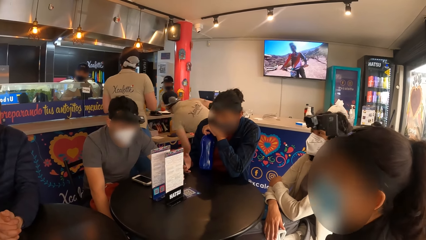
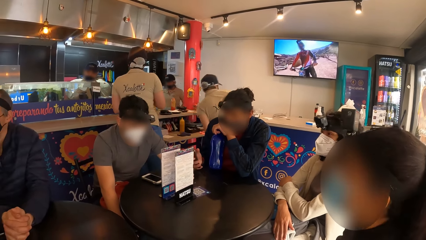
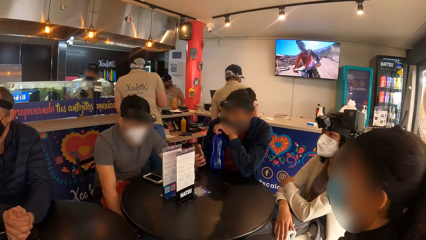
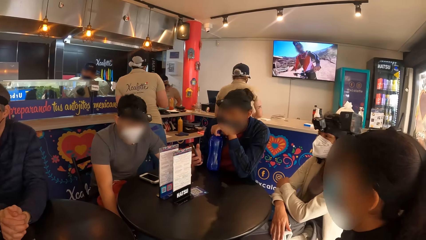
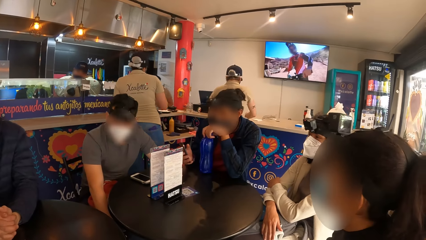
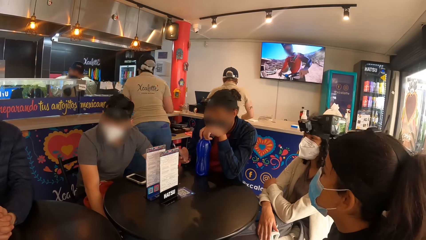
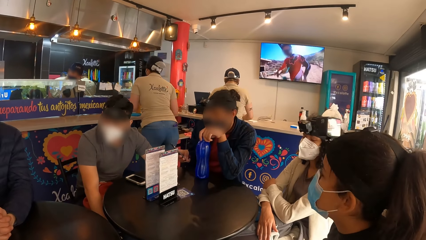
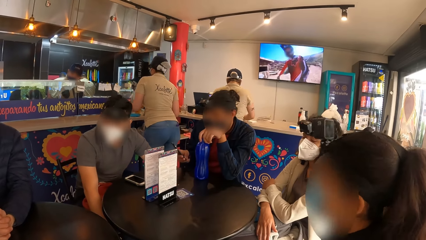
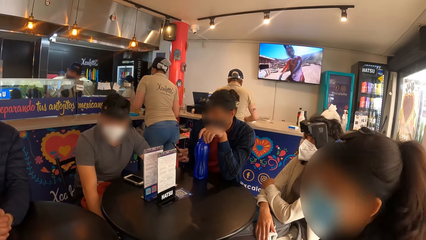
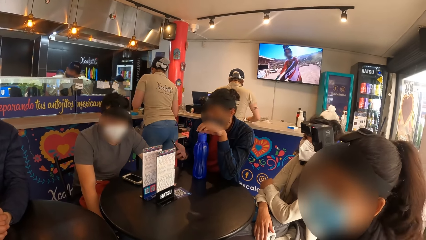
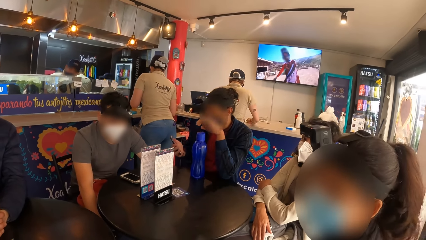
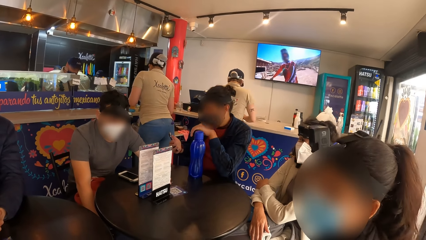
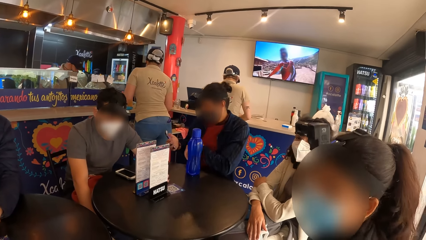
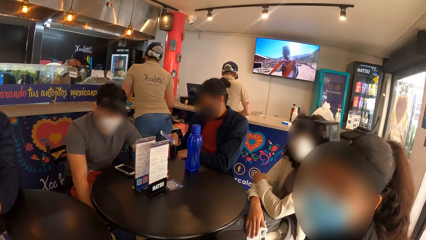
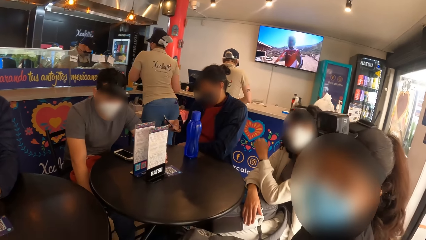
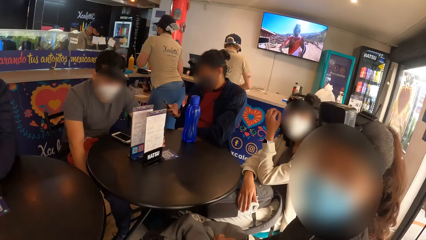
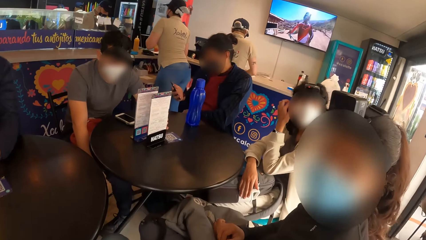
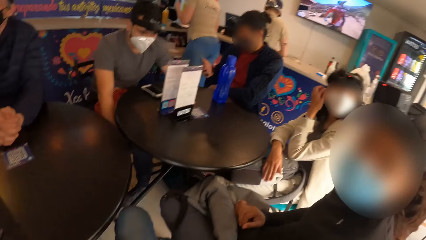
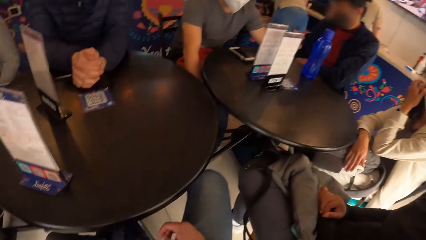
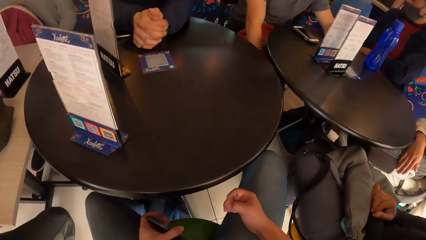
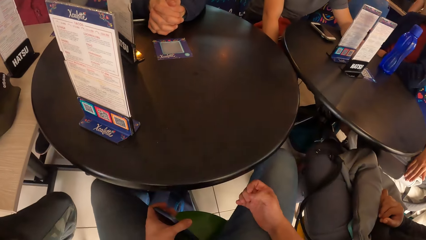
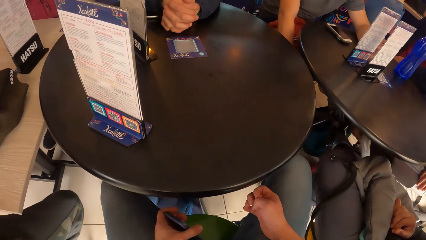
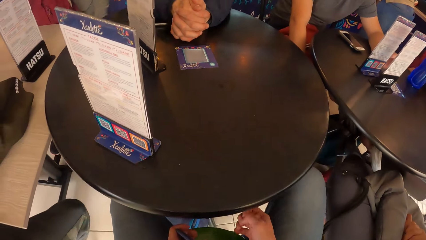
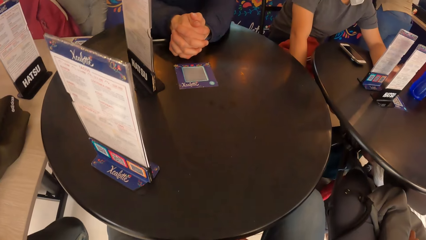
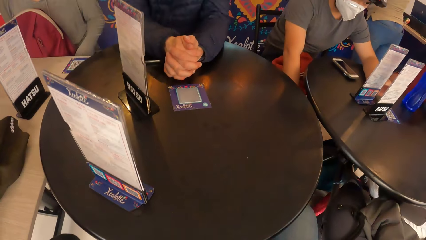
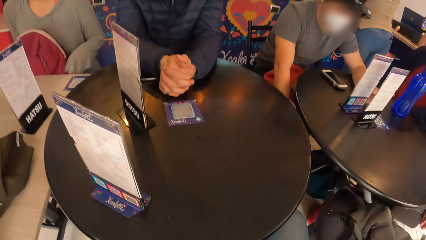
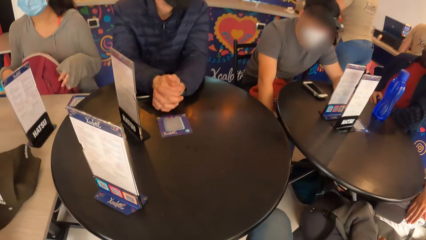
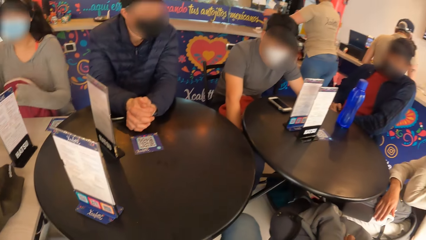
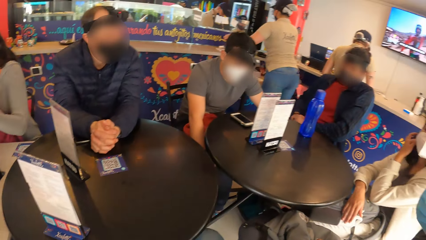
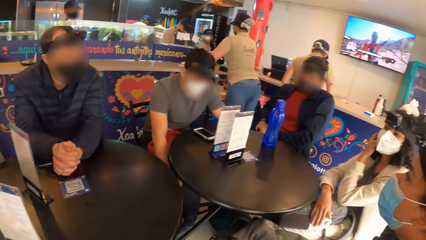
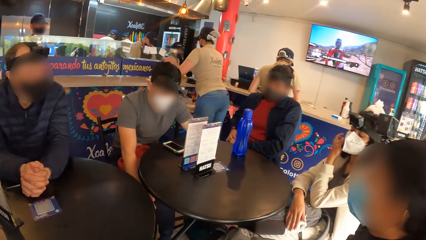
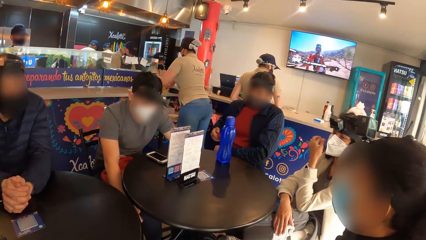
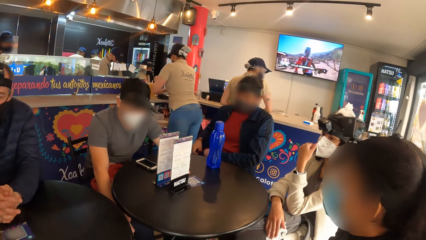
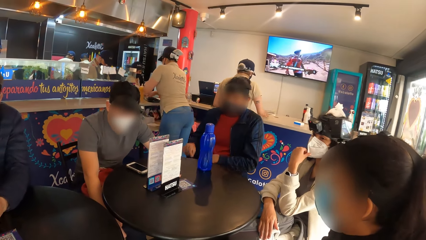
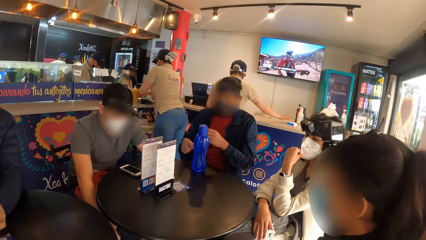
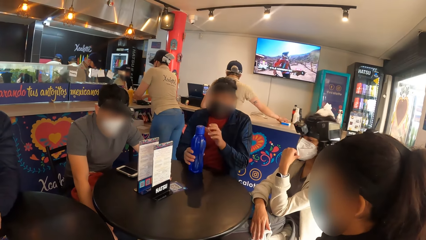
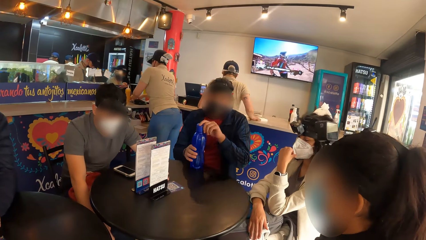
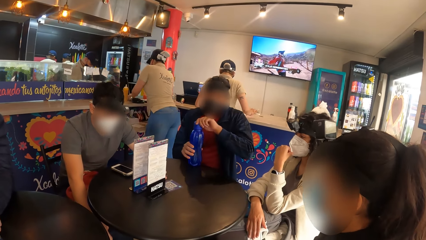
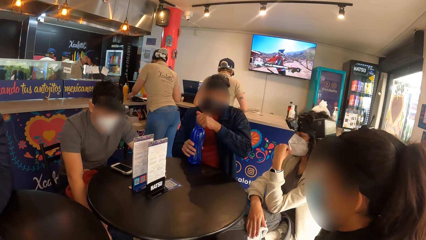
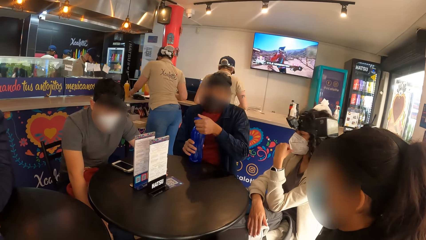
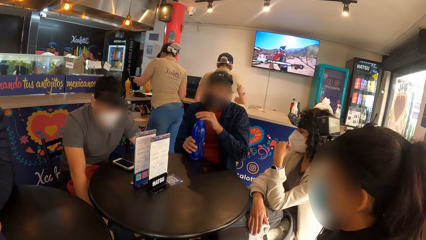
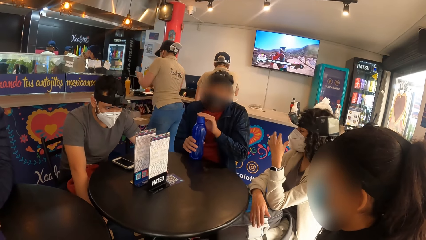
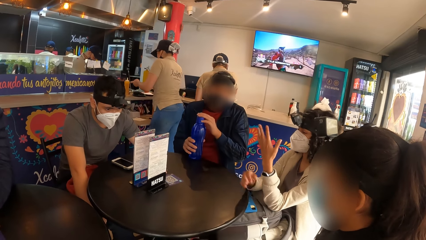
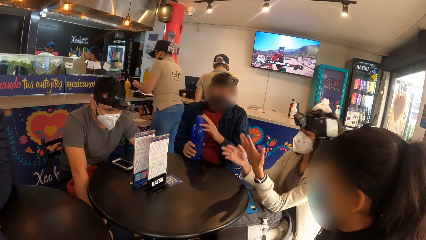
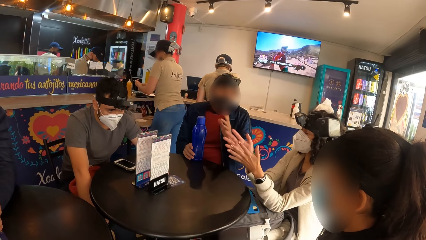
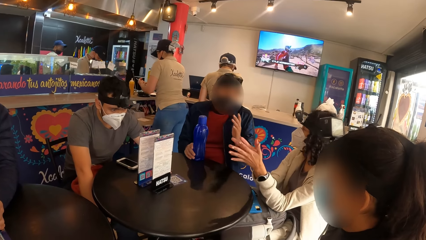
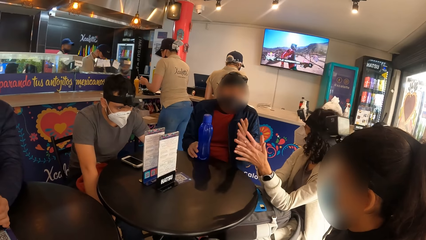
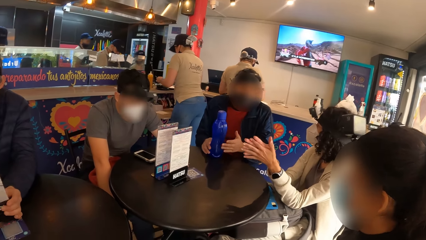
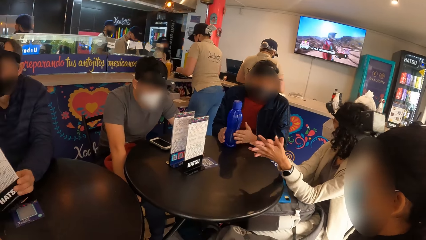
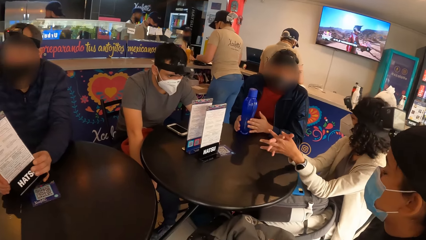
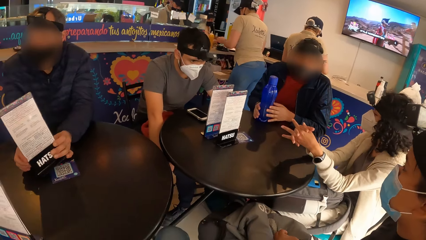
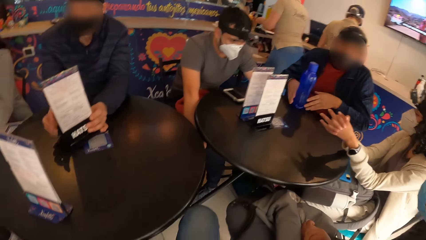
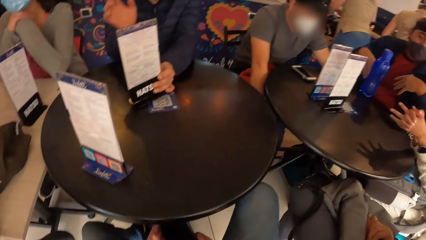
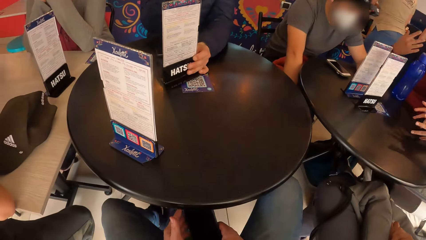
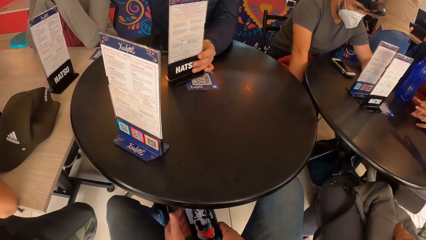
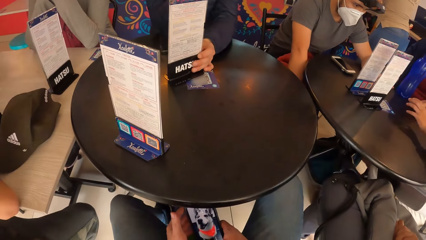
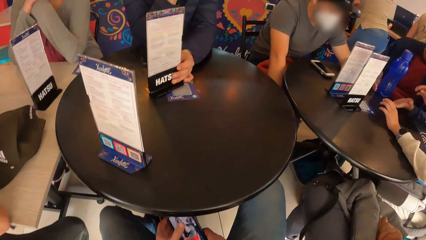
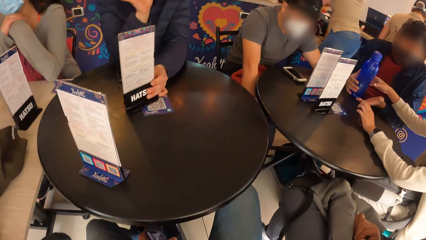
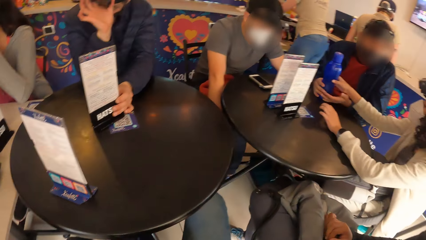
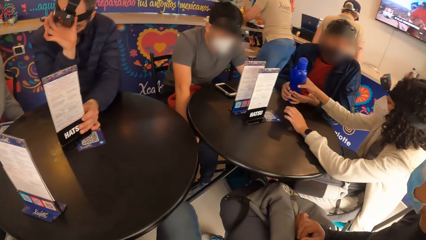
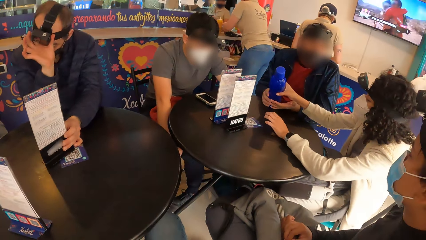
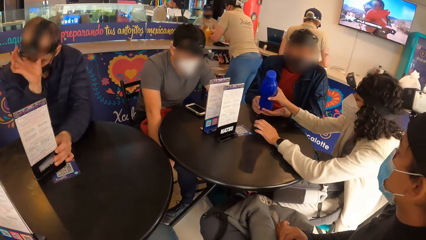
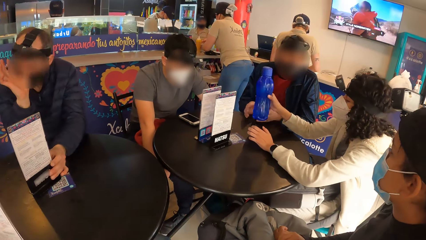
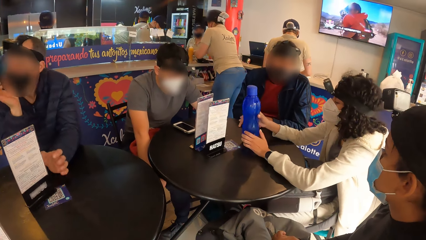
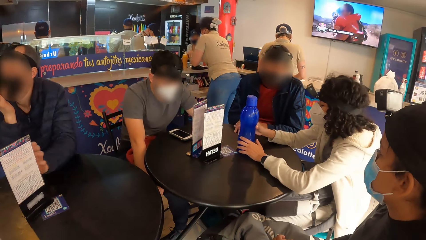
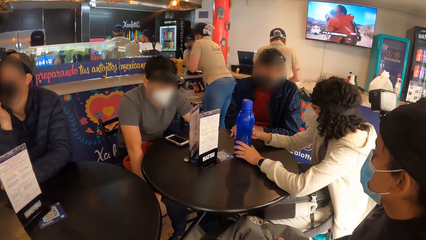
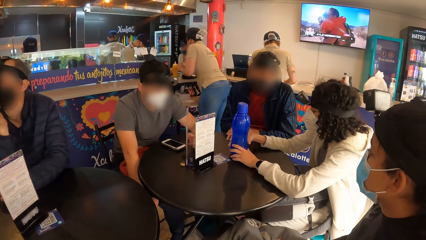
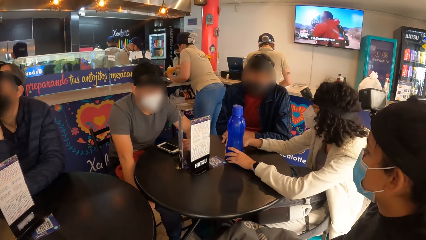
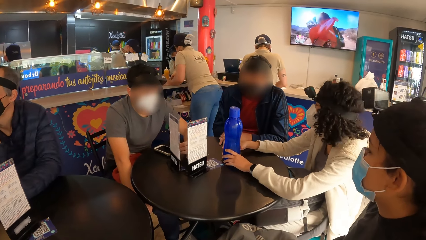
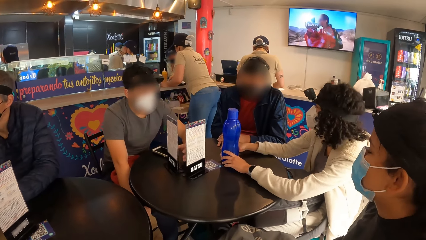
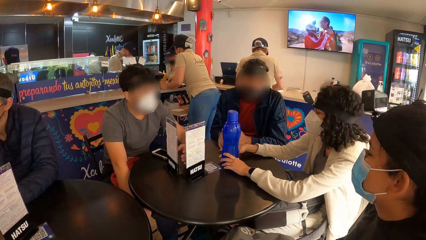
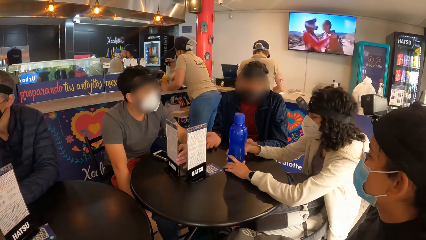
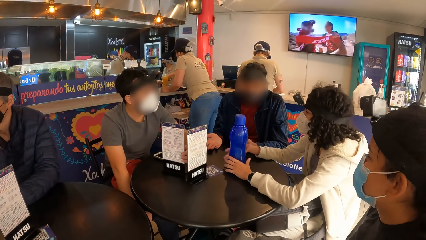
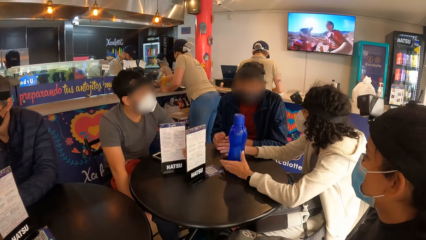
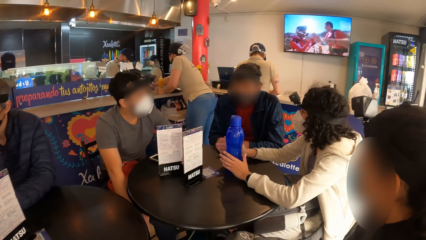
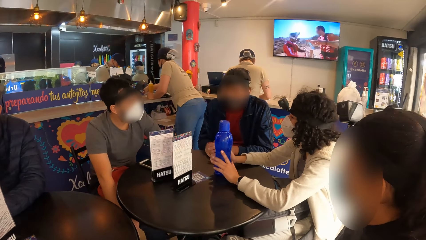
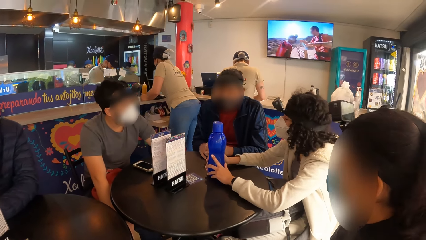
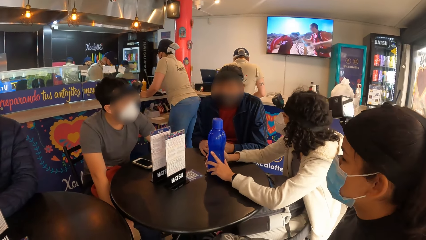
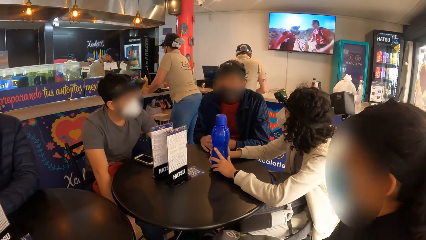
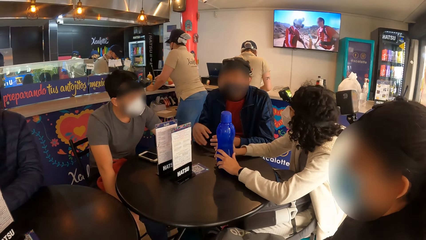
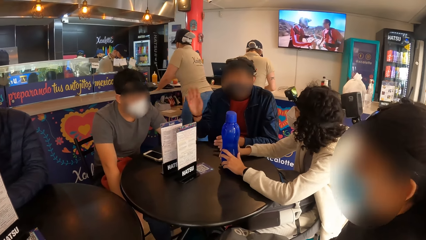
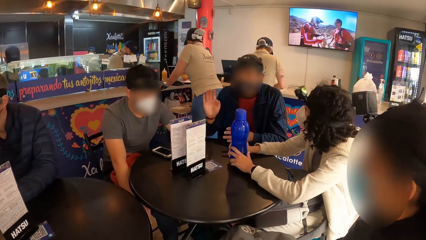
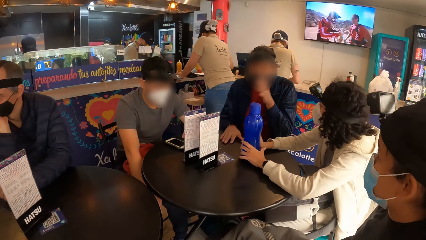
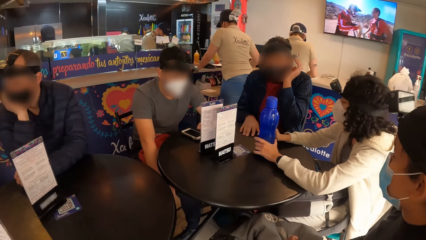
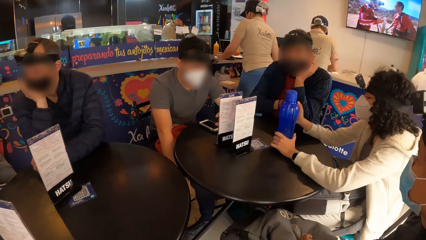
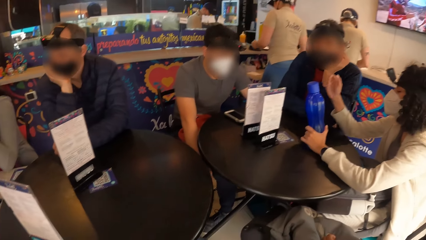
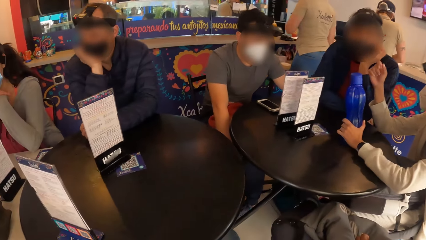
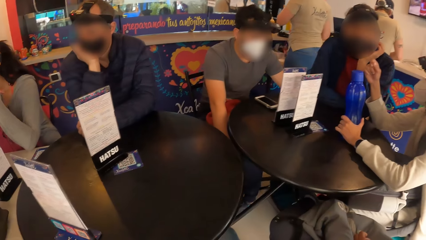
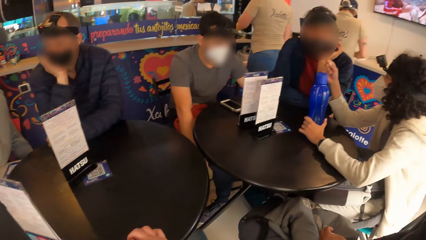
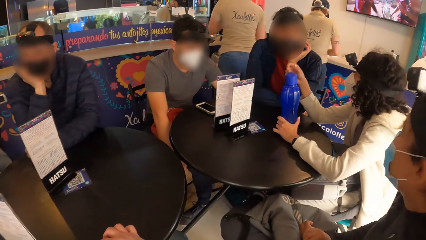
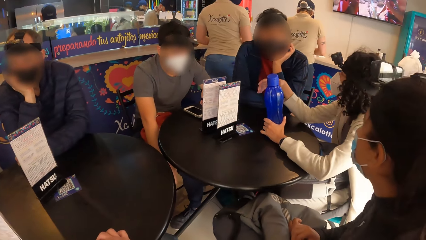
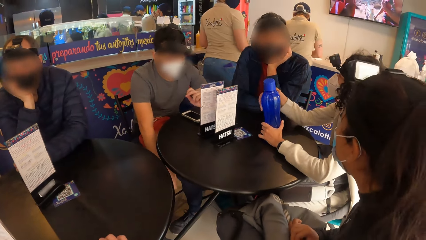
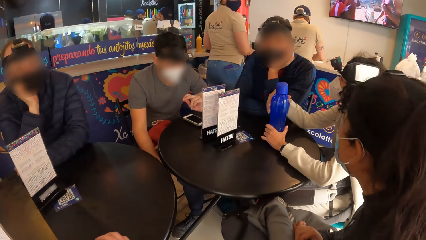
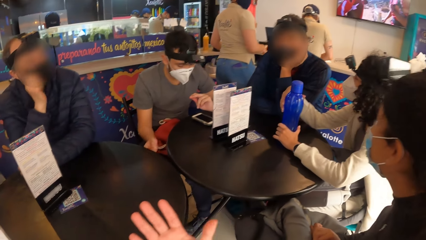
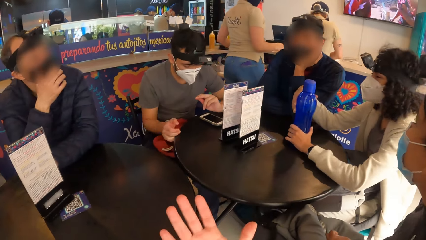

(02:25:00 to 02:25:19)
The camera wearer converses with the woman. The man moves the bottle on the table with his hands. The camera wearer operates a phone with his right hand. He looks at the phone. Another woman takes the bottle from the man with her right hand. The other woman holds the bottle on the table in her hands.
